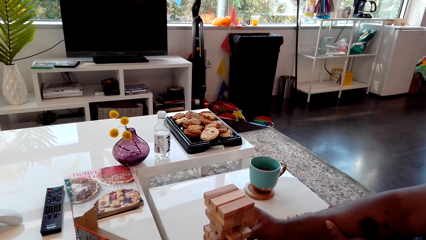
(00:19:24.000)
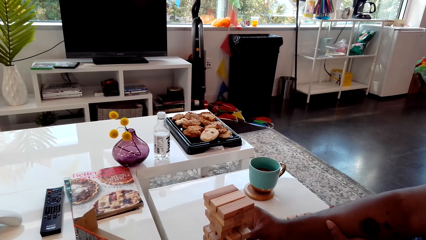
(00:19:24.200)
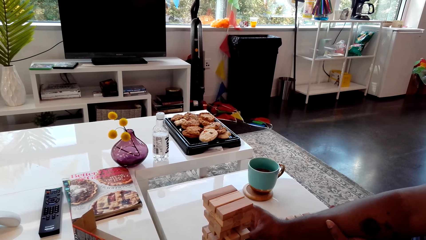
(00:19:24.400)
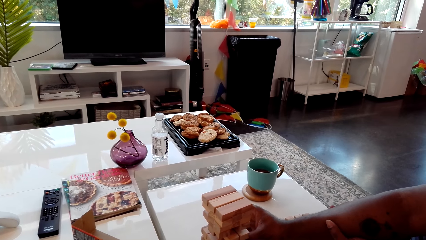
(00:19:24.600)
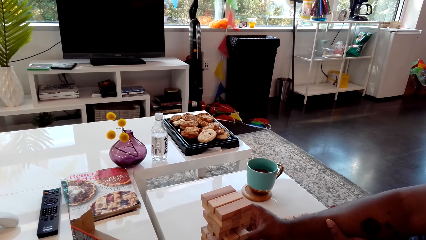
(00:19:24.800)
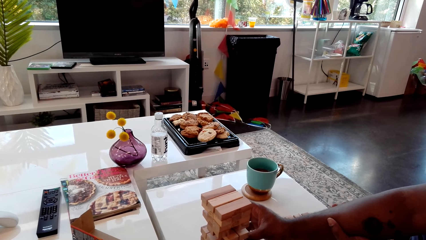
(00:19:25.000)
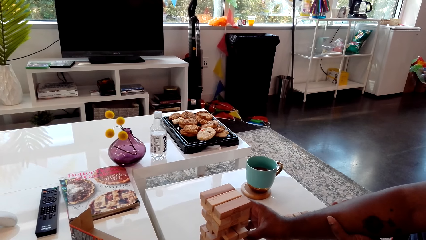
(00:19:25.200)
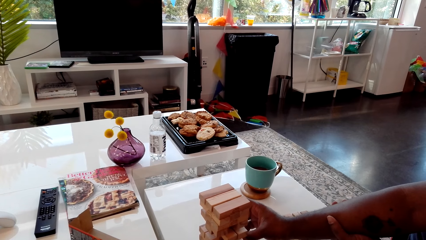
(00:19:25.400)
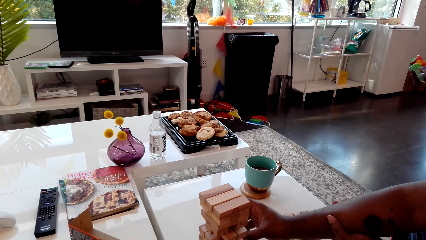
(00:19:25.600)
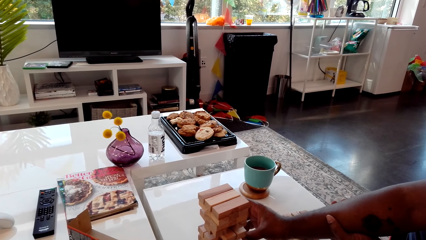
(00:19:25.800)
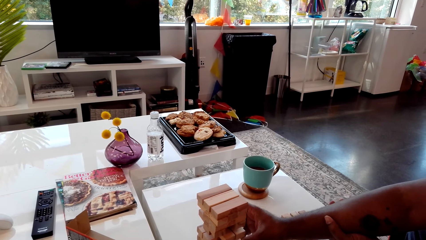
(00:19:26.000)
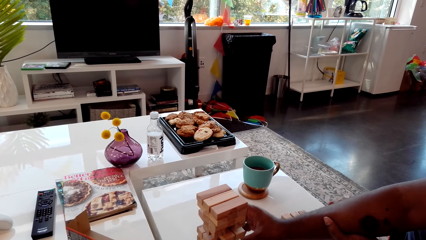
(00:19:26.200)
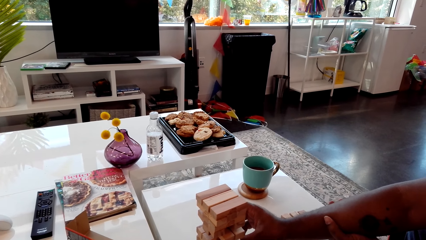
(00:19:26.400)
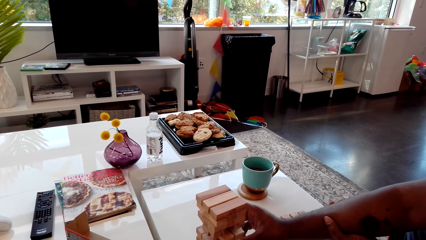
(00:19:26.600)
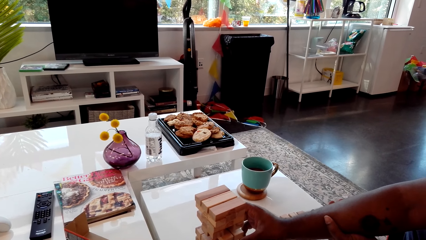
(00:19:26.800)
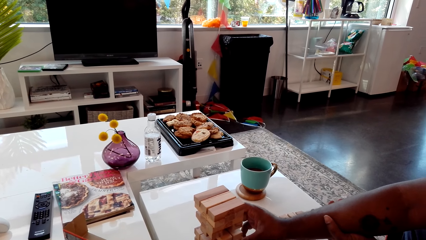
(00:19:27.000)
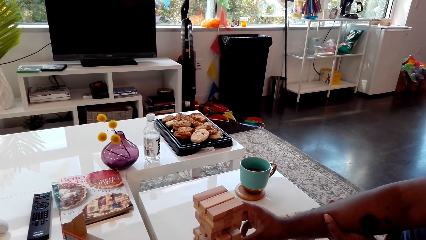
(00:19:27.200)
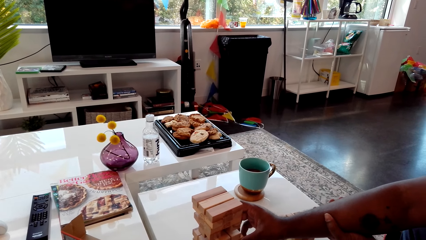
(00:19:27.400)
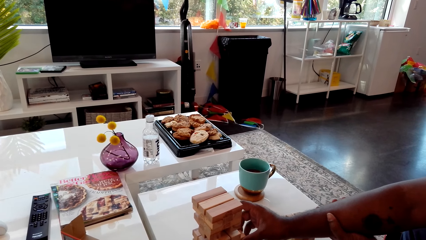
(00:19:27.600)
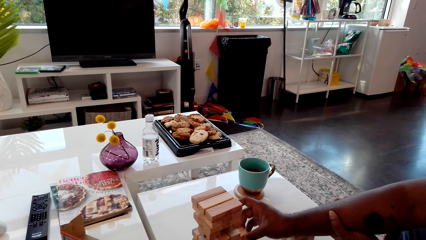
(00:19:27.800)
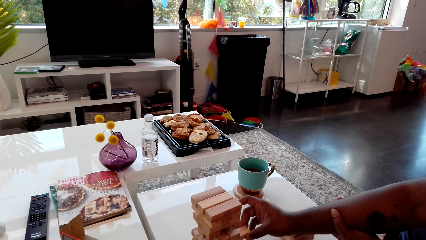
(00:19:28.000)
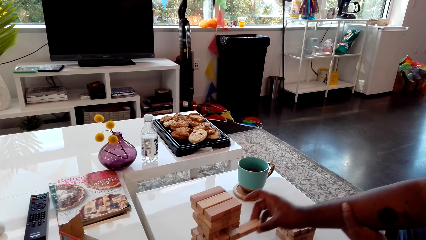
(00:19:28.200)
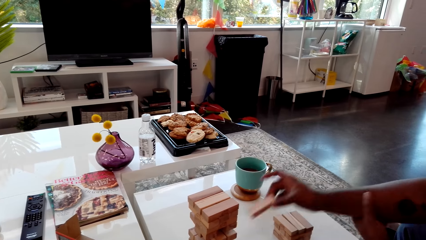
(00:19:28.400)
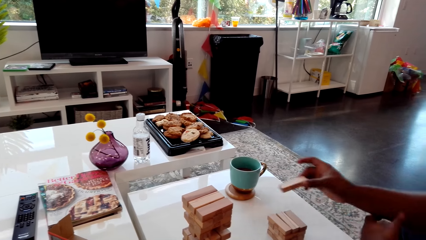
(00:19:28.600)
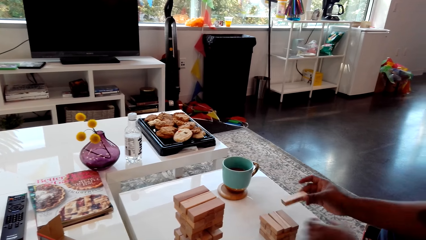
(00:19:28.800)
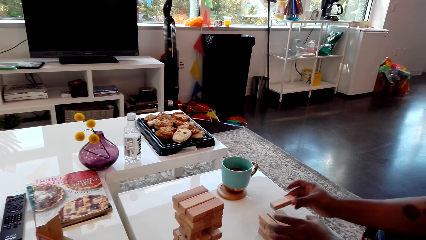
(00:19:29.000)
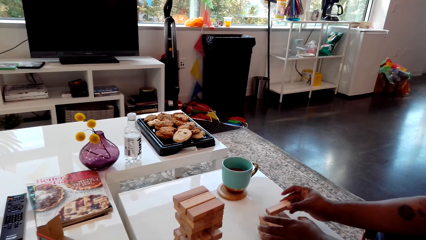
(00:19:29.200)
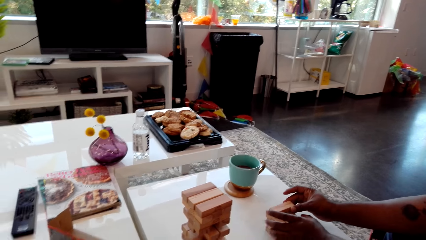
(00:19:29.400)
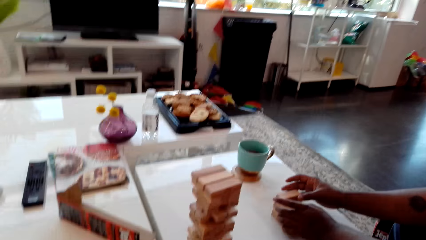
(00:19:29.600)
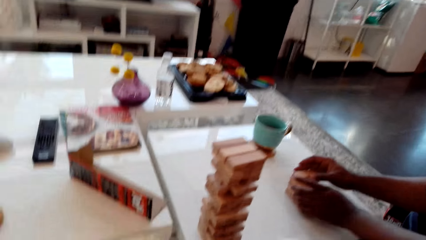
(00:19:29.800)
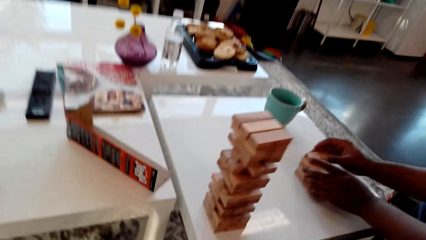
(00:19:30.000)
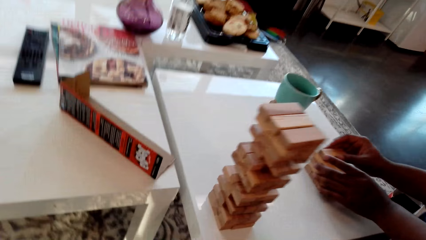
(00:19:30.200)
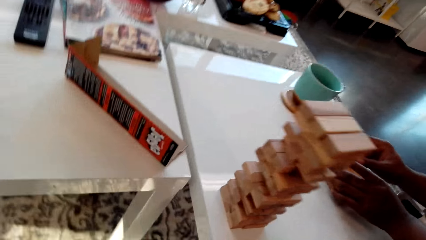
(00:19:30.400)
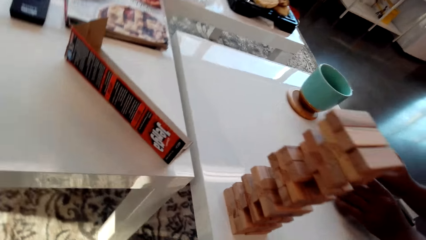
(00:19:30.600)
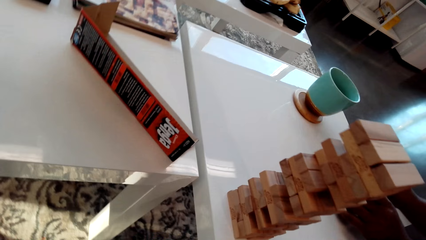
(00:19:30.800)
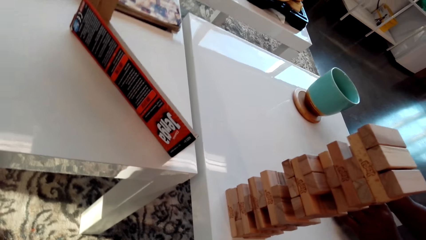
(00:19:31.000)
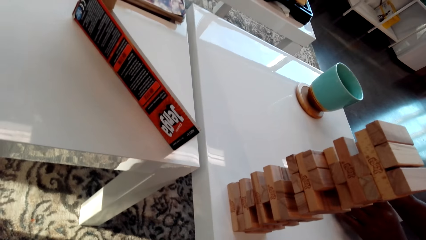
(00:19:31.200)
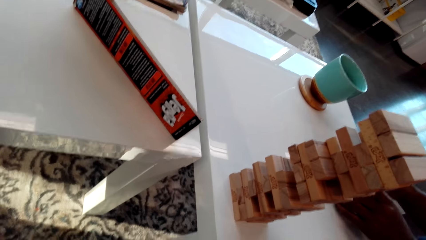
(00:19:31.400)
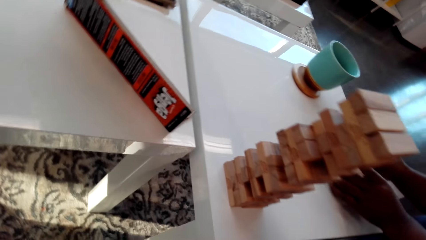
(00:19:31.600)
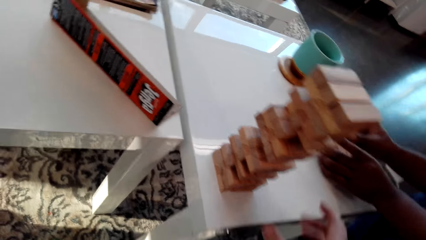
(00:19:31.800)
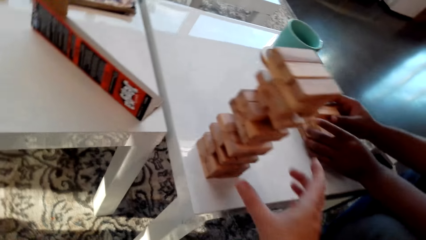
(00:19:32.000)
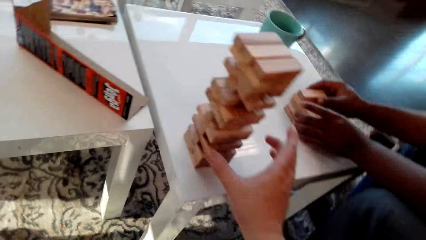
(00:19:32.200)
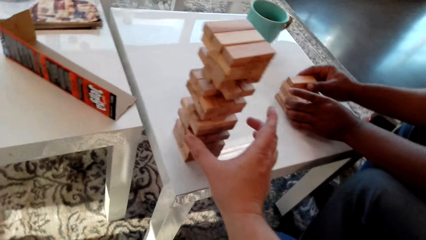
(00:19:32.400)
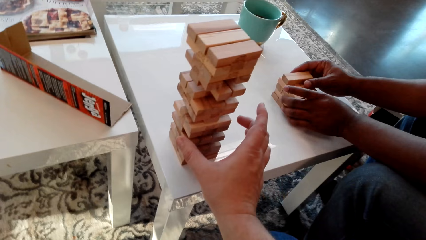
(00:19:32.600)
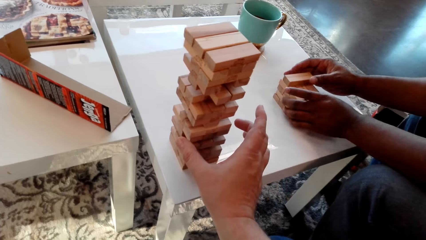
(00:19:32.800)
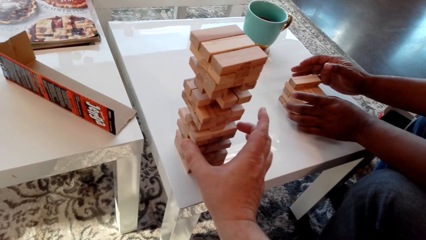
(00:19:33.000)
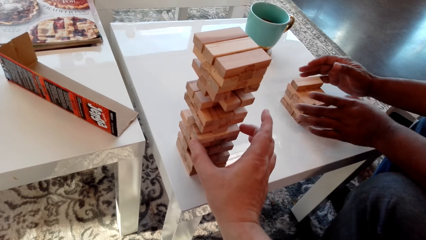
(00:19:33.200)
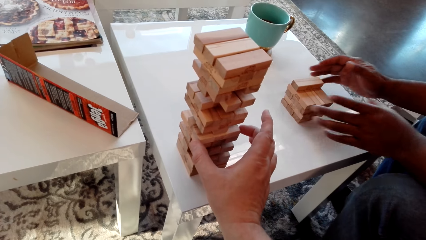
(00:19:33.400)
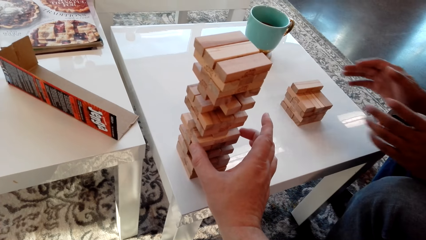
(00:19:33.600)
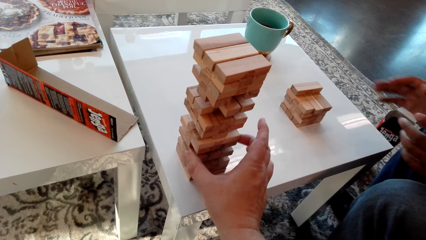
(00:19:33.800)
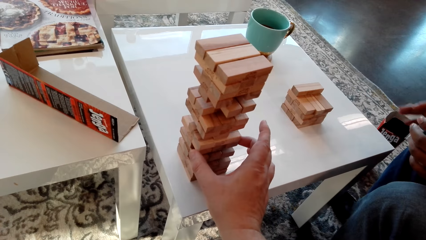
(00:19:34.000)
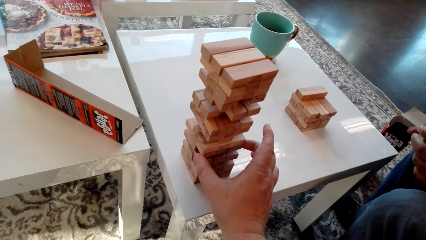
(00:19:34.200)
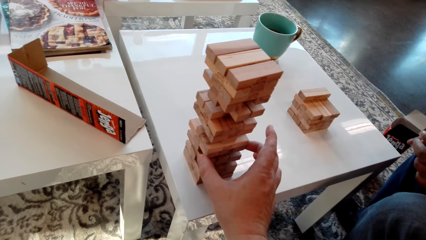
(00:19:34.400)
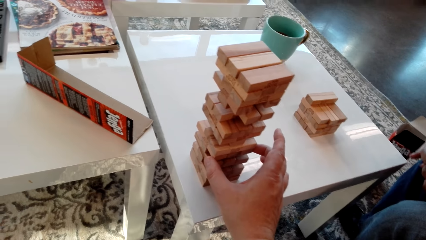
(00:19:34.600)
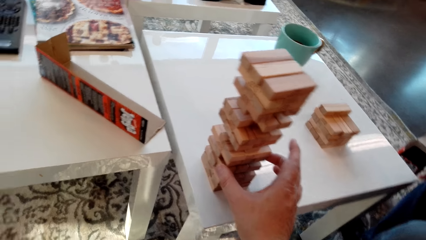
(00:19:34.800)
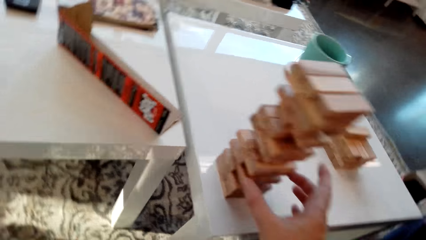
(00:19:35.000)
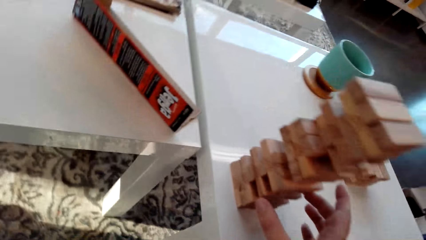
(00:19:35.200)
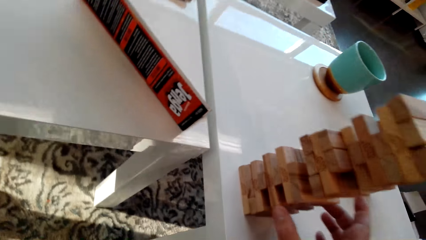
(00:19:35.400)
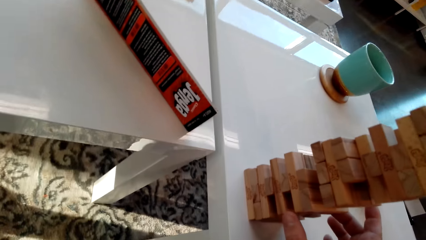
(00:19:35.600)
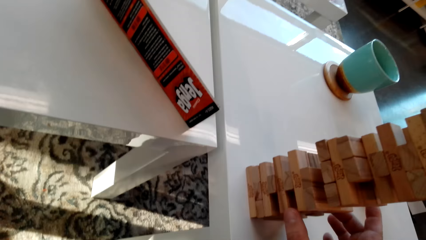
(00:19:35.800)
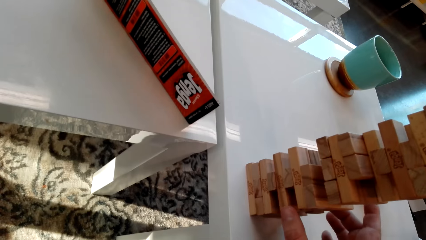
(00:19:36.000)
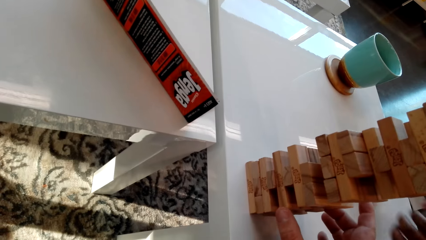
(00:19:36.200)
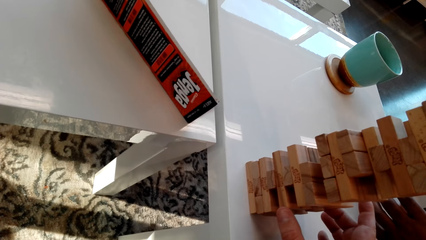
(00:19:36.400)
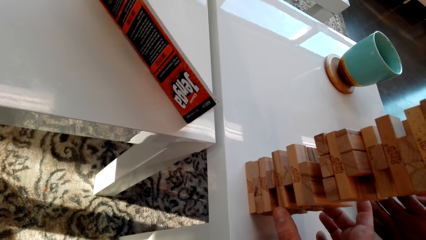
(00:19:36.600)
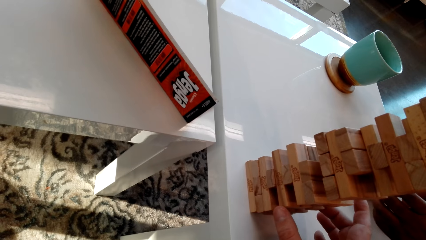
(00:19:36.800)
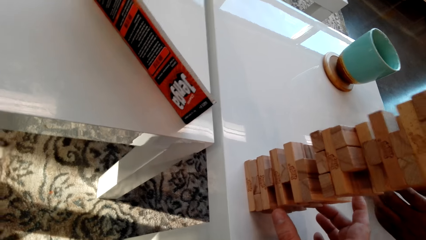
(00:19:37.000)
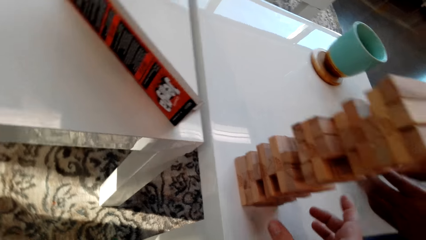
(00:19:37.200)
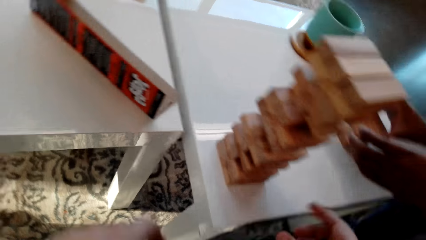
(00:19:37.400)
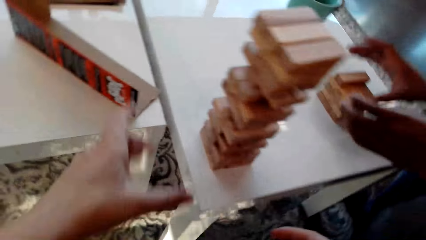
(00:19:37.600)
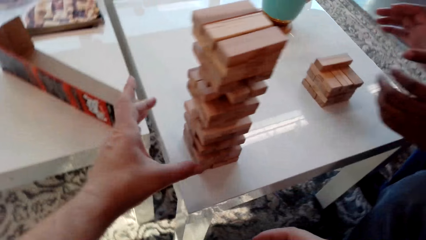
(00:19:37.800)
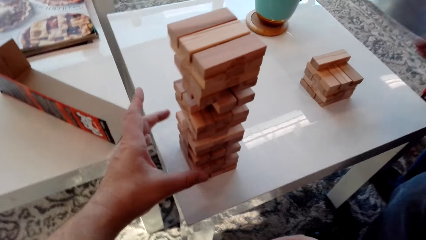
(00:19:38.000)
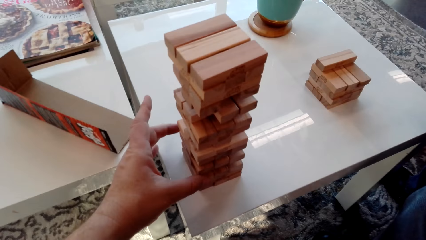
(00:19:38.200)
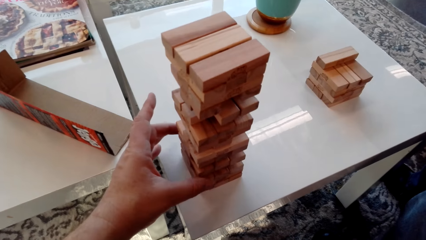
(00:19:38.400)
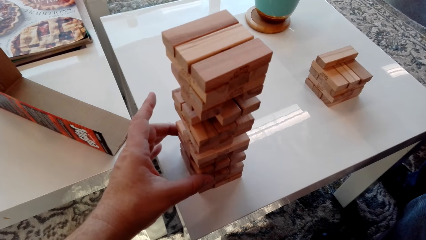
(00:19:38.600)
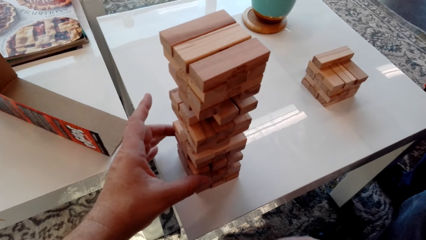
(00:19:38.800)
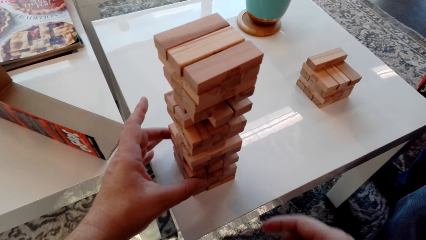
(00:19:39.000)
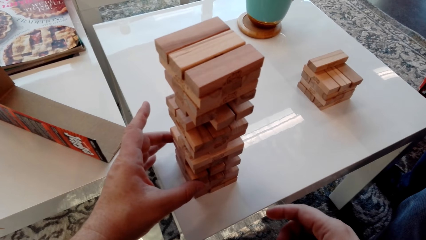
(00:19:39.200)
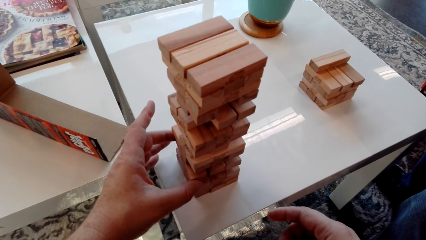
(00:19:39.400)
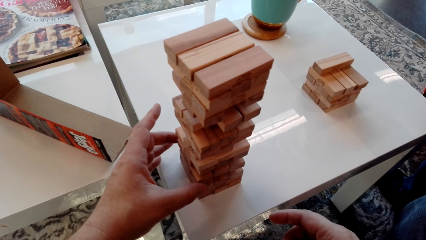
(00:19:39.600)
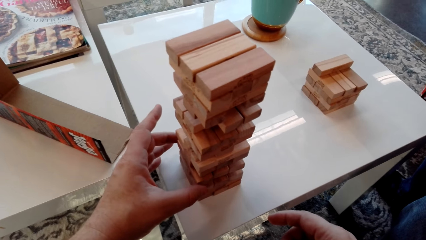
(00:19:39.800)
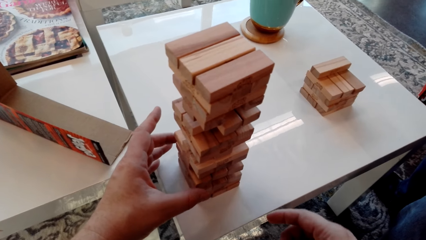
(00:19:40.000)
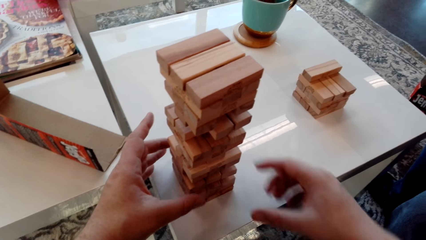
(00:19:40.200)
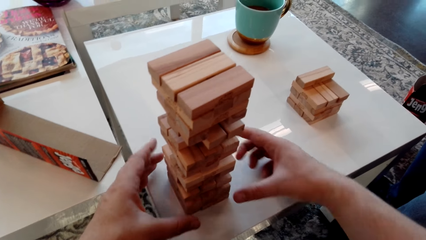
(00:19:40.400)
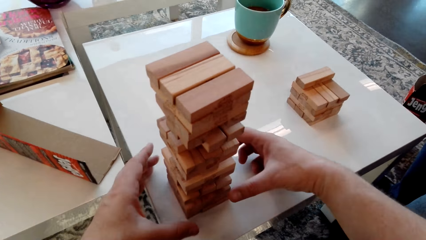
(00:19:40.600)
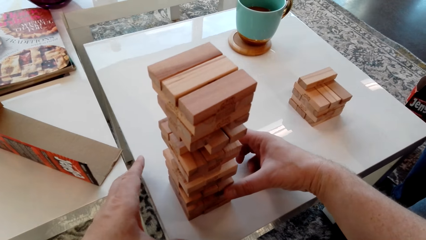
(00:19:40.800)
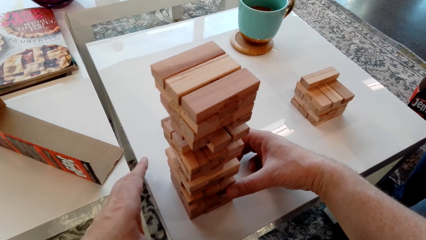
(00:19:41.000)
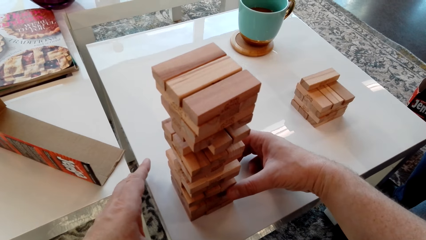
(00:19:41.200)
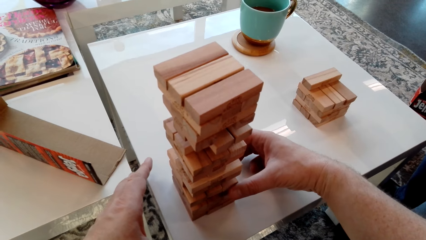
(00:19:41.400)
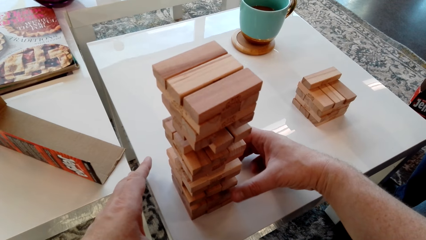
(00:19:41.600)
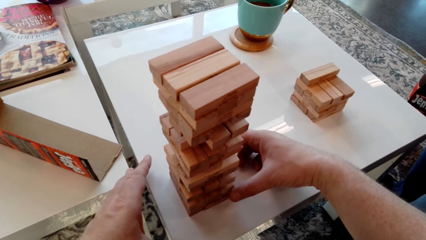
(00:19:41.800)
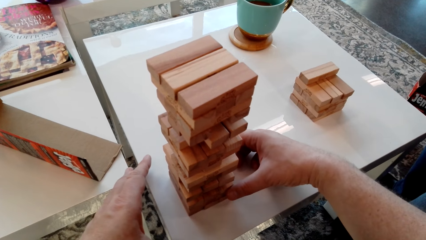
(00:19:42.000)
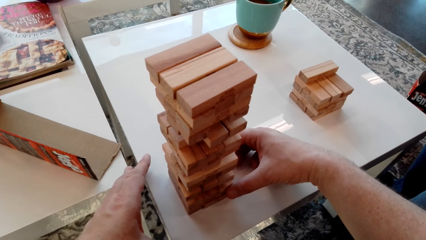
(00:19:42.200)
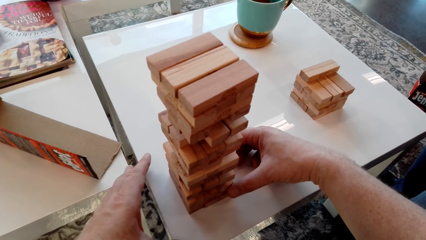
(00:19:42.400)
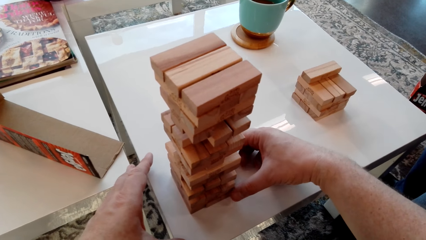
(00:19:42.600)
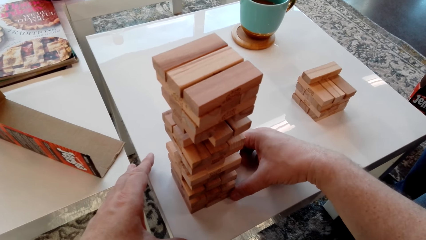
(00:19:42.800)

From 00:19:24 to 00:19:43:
A man removes the giant tumbling block from the tower. The man puts the giant tumbling block aside on the table. The camera wearer removes the giant tumbling block from the tower.
